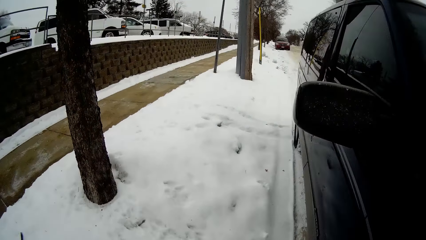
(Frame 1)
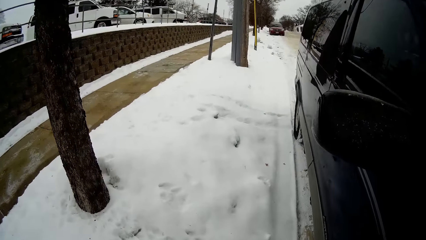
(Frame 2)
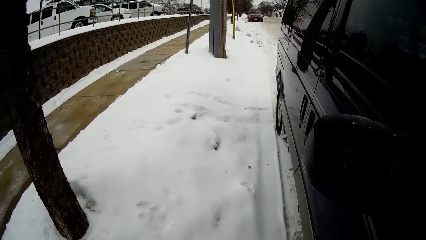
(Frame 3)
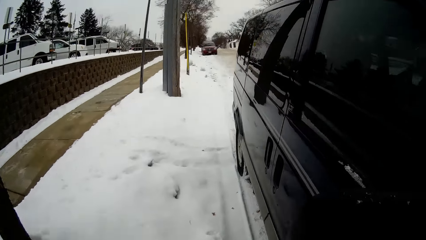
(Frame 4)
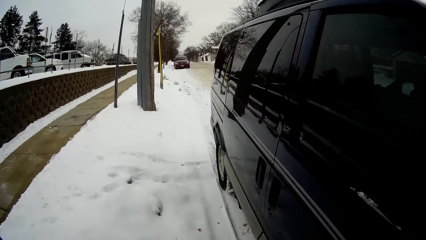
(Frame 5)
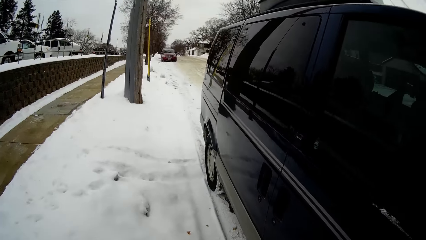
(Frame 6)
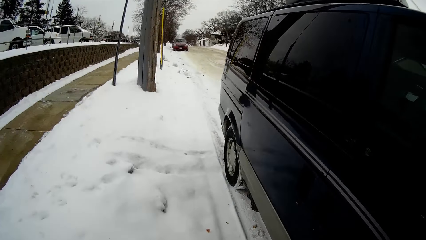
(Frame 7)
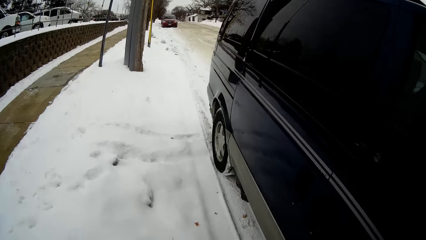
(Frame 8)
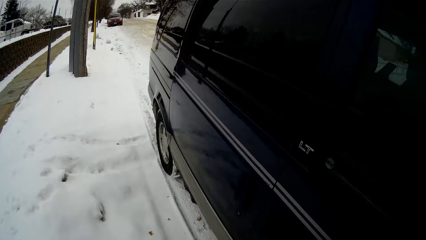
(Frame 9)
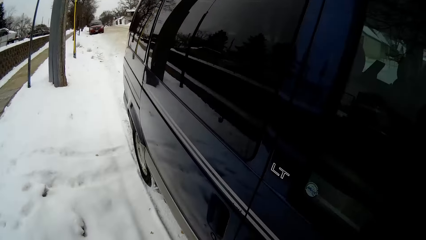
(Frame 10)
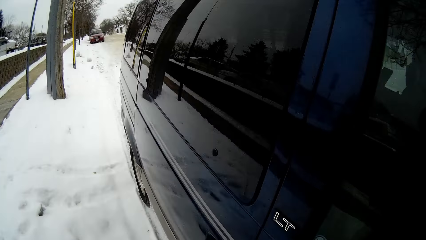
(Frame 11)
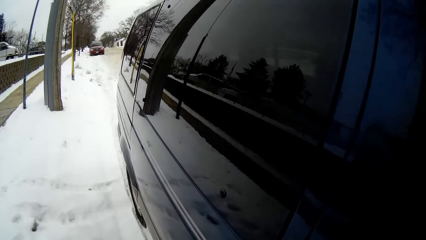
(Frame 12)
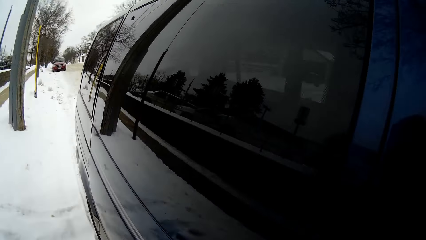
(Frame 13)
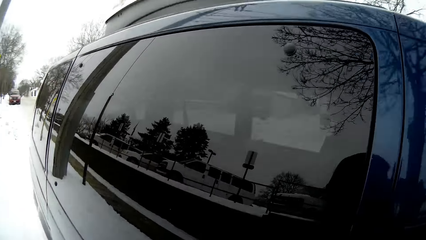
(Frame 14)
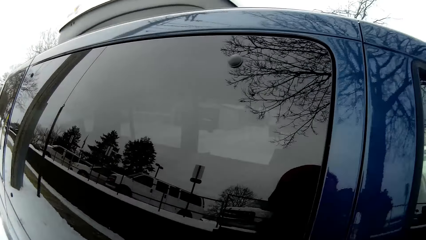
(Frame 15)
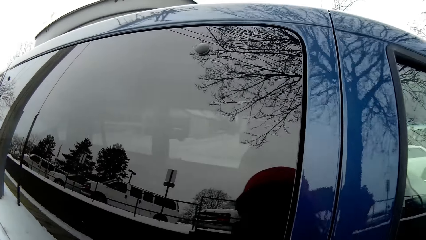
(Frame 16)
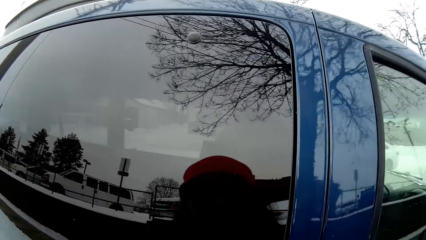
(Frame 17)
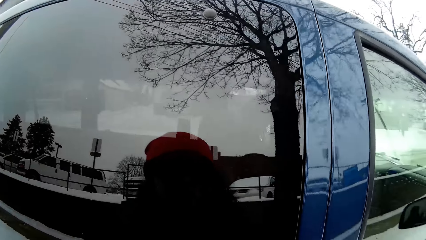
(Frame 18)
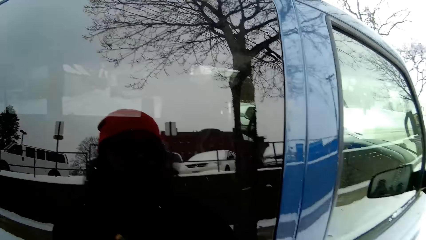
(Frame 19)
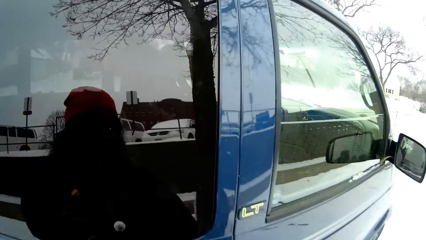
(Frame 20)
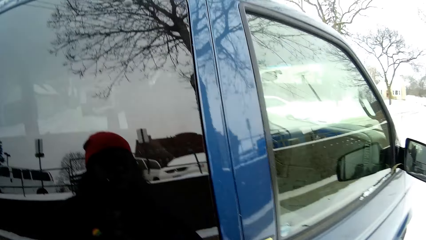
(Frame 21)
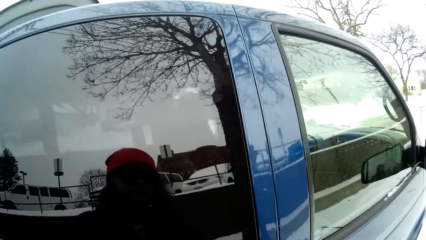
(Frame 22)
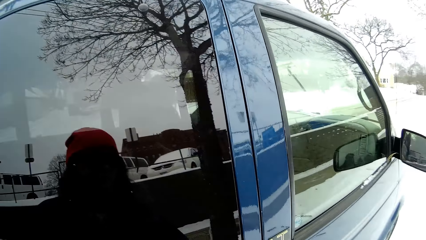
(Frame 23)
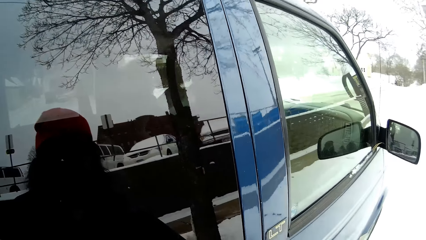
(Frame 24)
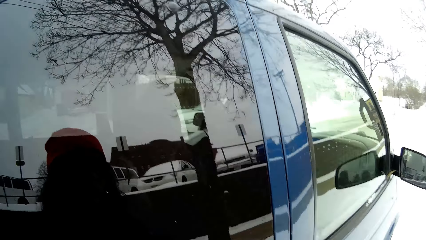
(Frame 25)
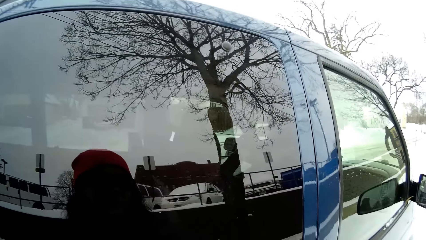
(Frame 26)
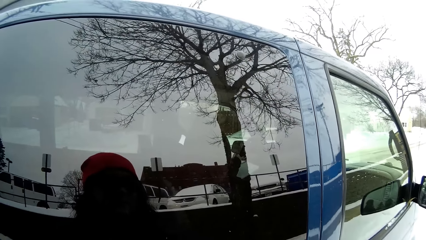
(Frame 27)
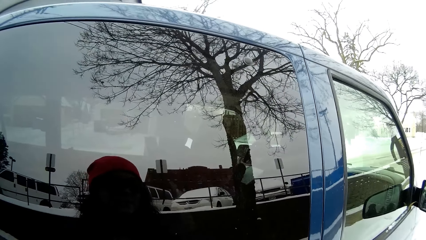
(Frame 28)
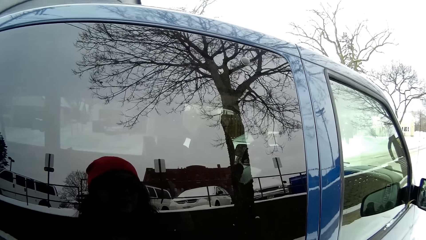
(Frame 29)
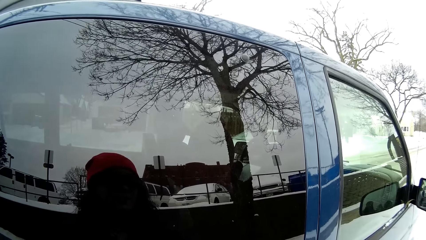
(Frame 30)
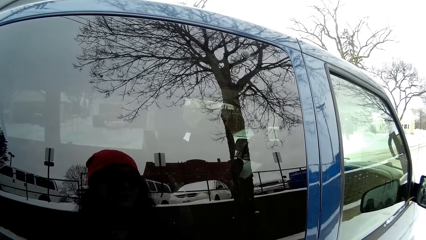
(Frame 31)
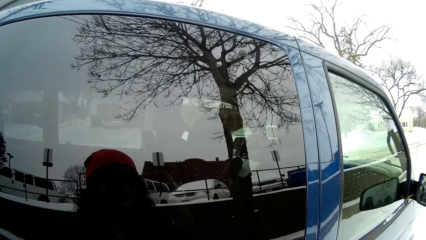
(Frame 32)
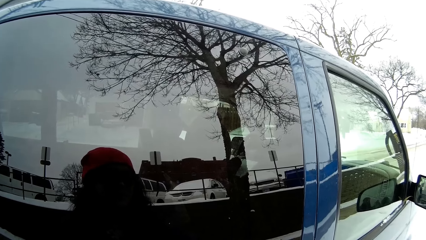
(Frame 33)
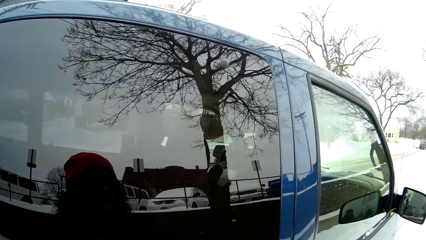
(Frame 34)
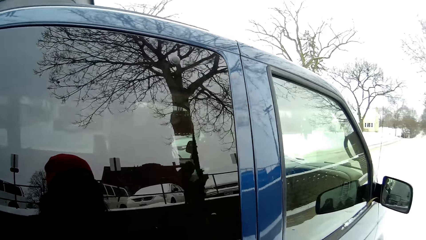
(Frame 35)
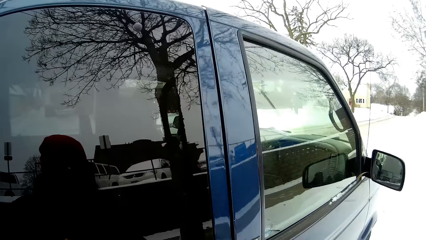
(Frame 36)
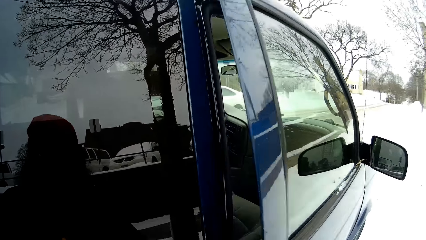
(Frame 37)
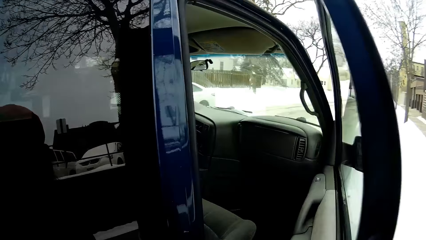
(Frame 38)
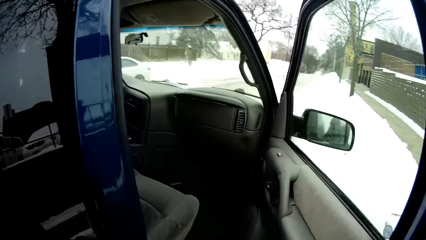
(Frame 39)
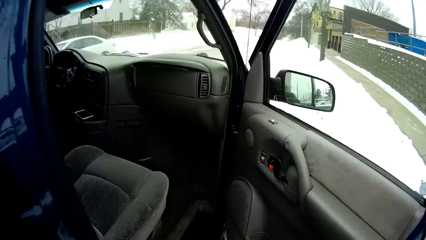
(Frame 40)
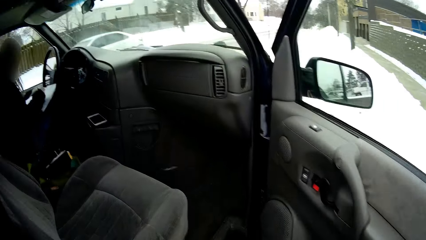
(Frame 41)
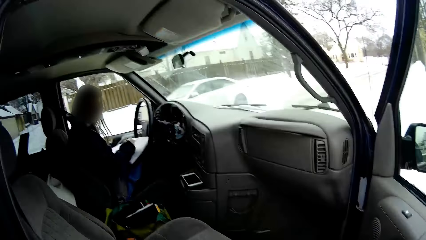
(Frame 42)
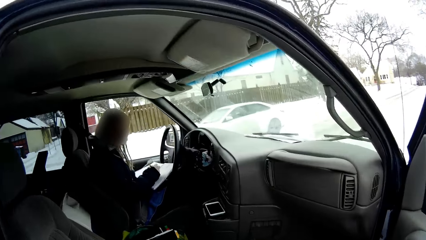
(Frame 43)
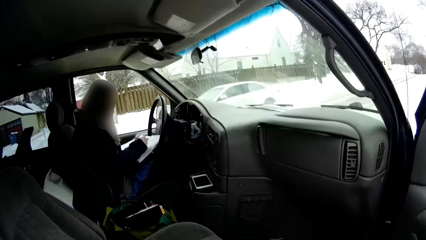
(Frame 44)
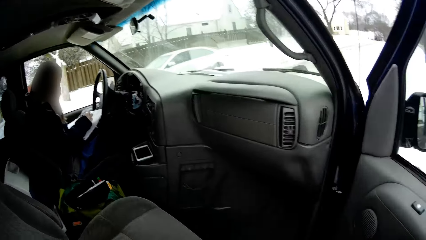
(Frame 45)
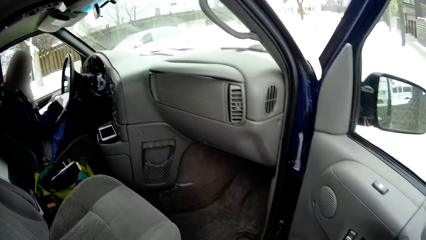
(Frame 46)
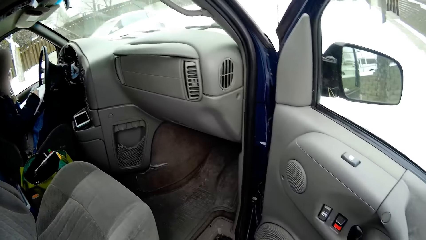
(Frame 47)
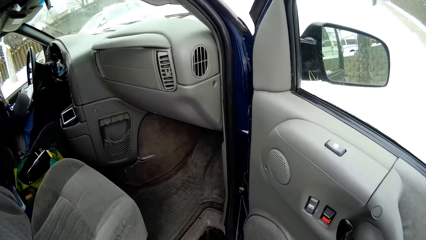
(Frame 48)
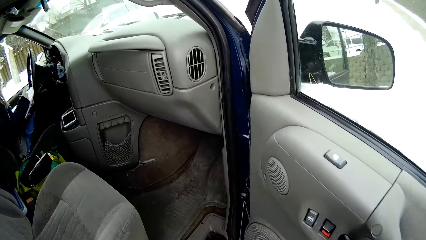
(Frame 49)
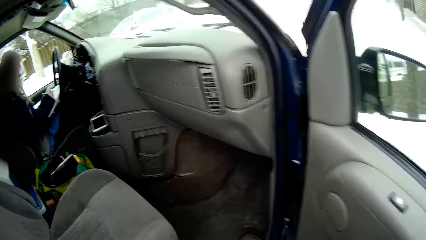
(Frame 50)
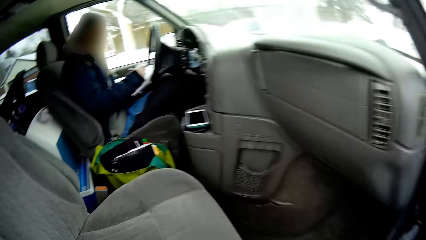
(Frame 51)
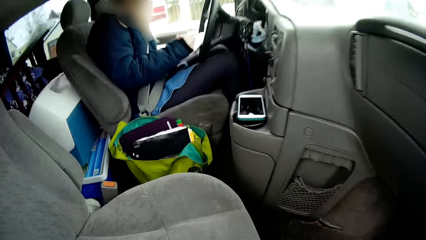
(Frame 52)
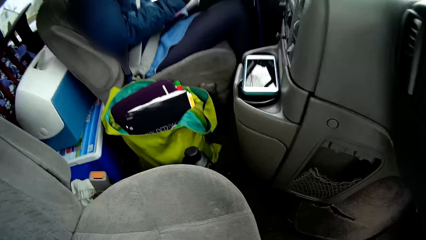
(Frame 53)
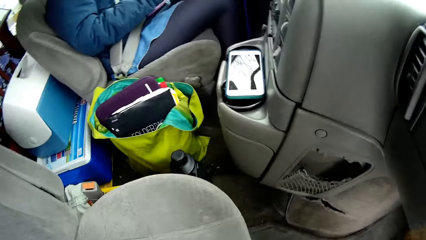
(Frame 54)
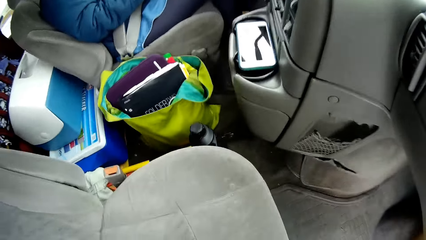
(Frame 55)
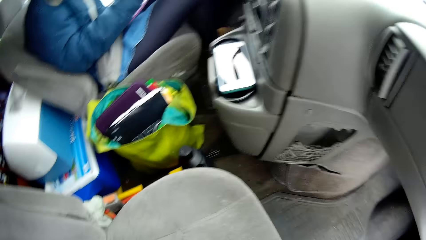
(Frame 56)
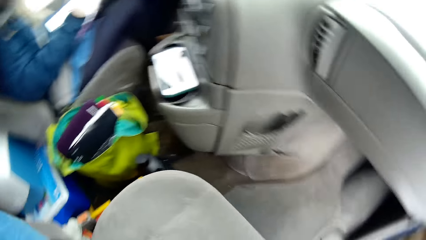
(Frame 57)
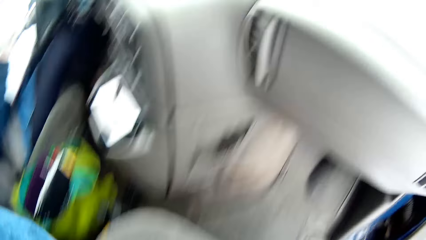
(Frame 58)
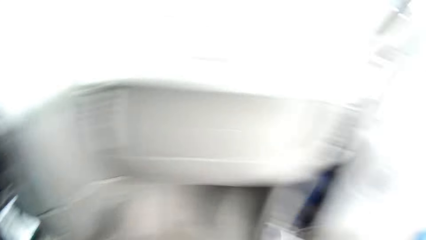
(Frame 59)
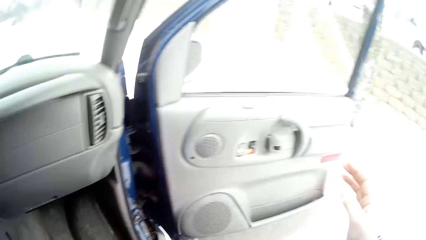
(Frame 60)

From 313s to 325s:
The camera wearer opens the mini van door. A lady writes on a book. The camera wearer stares at a bag in the van.

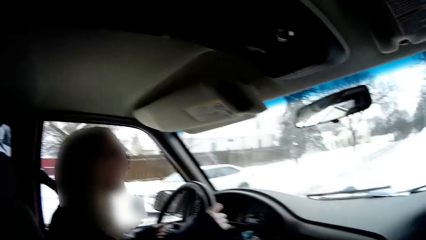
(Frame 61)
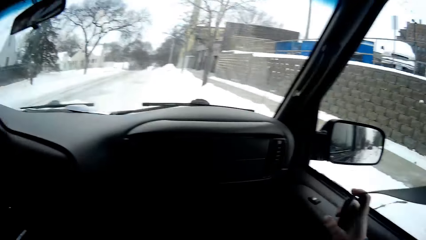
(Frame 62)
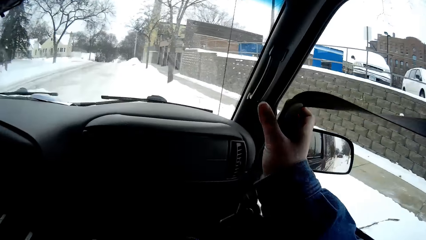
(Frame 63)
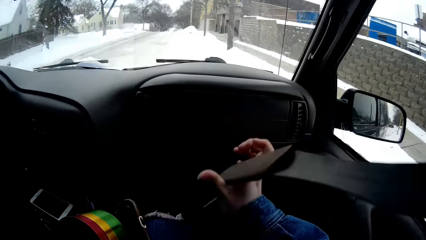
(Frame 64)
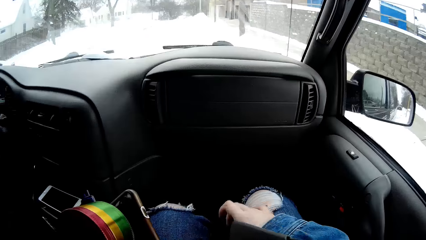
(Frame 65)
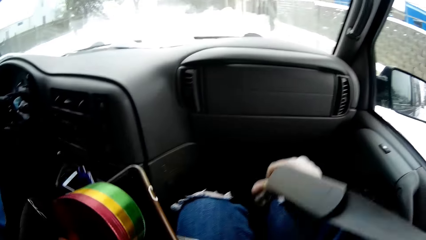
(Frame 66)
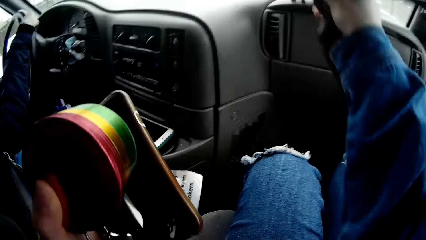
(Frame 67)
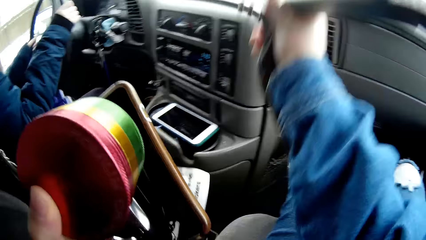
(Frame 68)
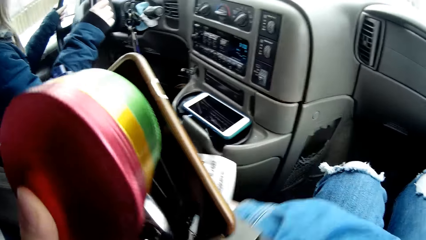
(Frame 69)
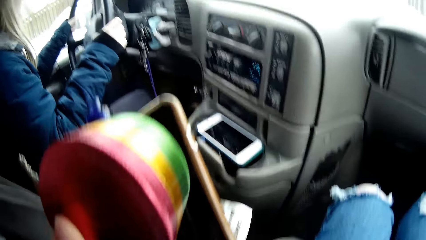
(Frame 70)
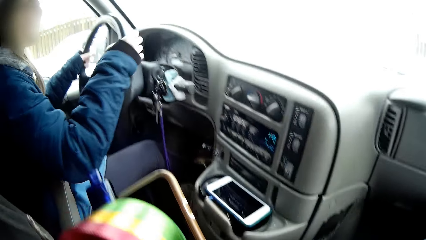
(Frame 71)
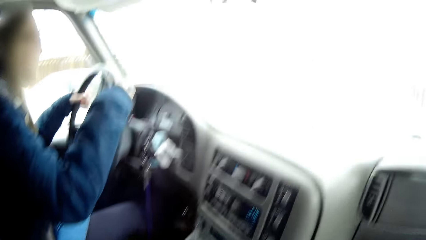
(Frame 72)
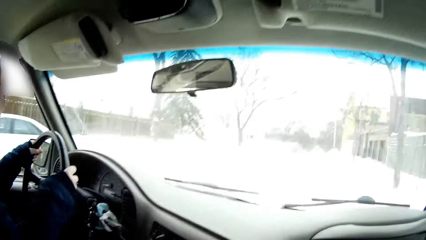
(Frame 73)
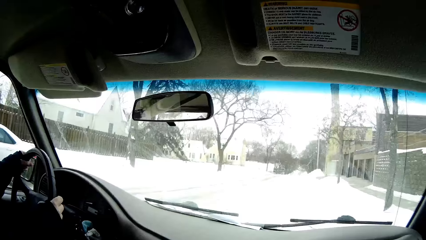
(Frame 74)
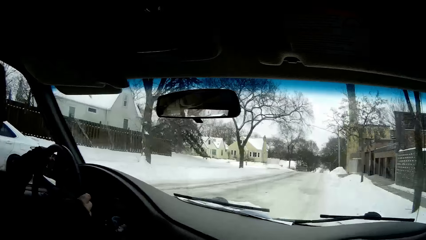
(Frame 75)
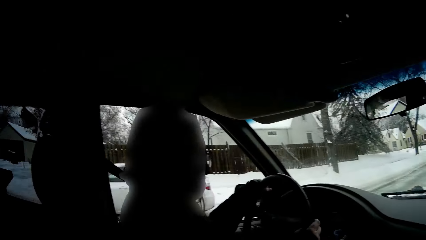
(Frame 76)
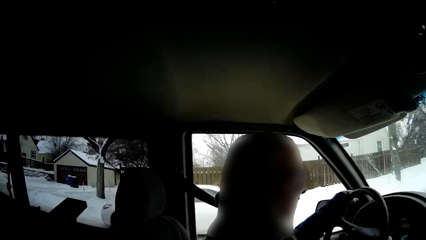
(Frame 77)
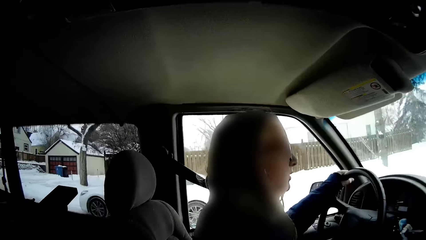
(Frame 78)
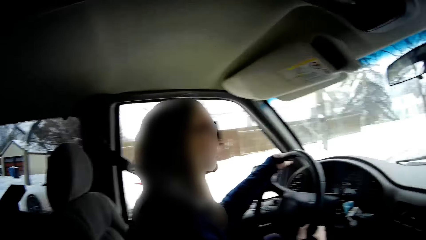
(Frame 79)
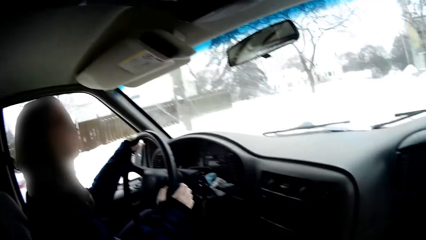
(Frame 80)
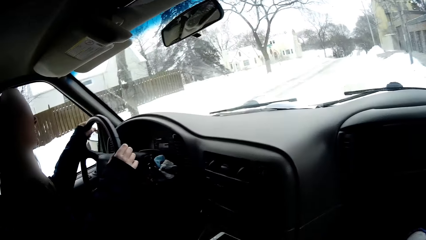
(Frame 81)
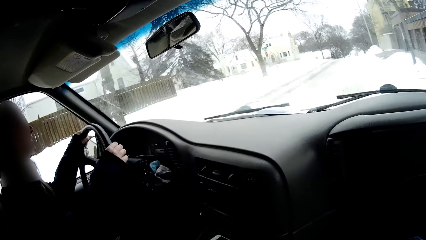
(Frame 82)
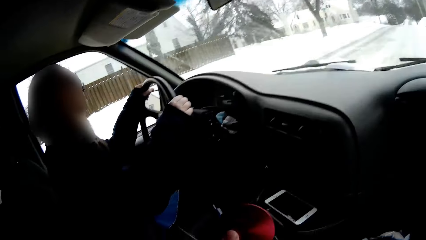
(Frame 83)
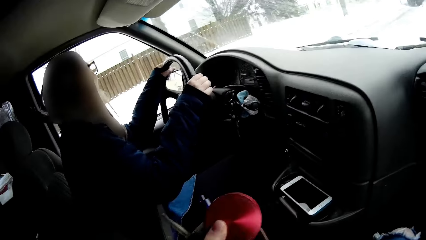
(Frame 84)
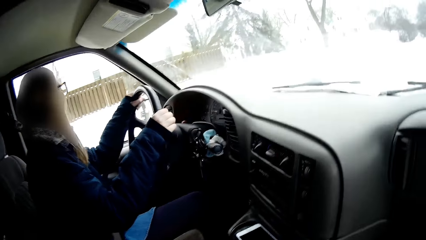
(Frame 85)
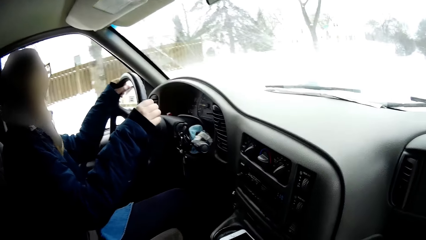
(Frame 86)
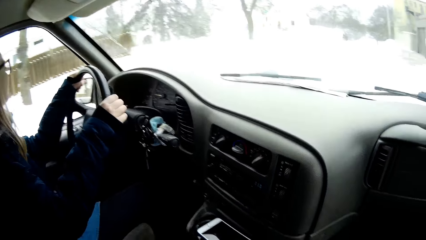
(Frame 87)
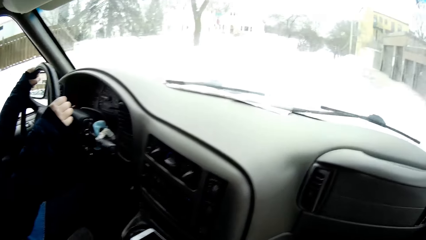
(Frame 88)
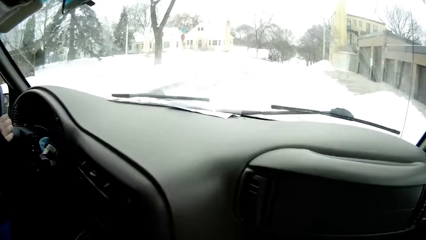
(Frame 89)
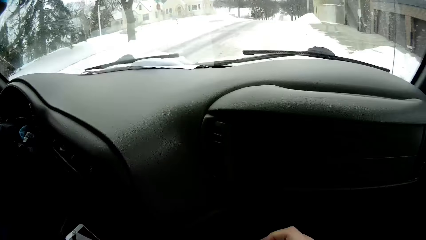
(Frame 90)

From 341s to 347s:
The camera wearer fastens the seatbelt in the car. A lady drives the van.
